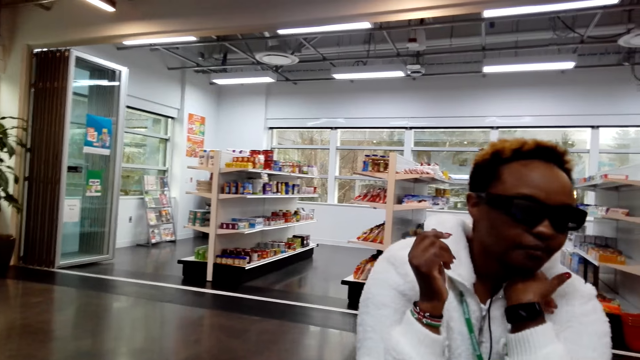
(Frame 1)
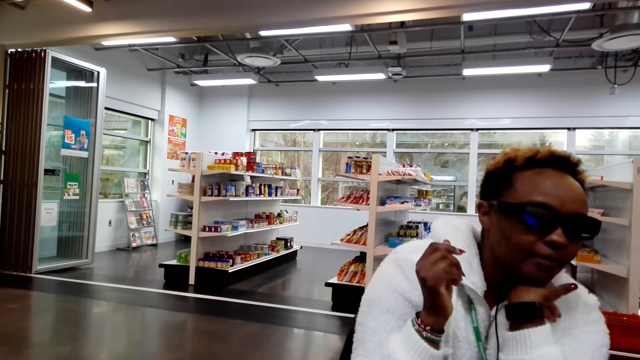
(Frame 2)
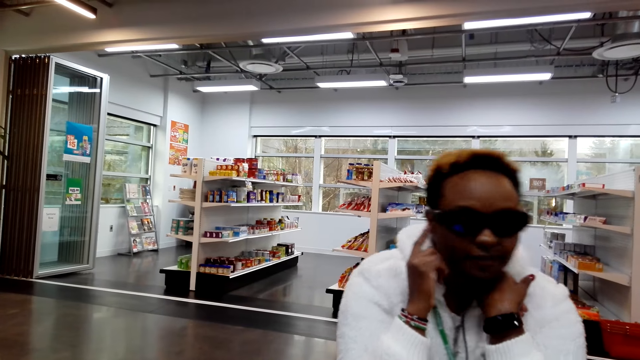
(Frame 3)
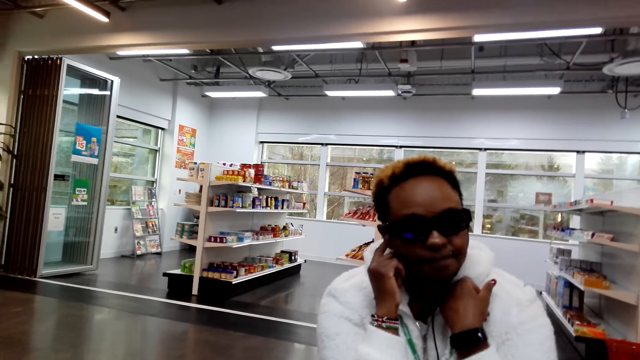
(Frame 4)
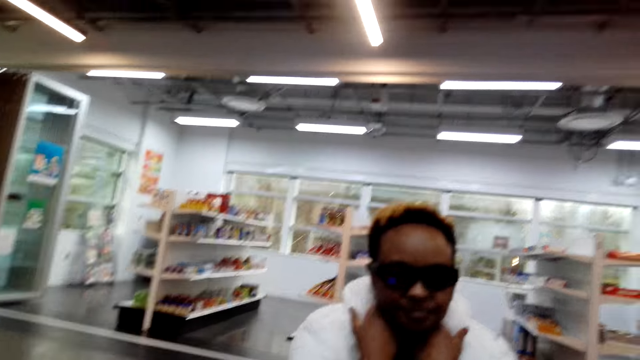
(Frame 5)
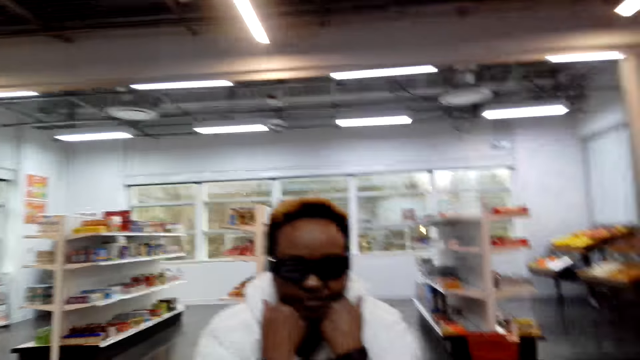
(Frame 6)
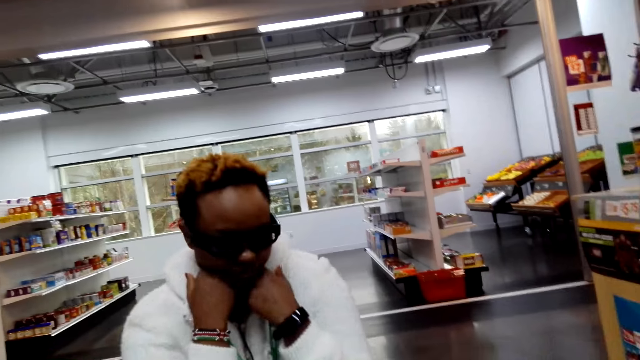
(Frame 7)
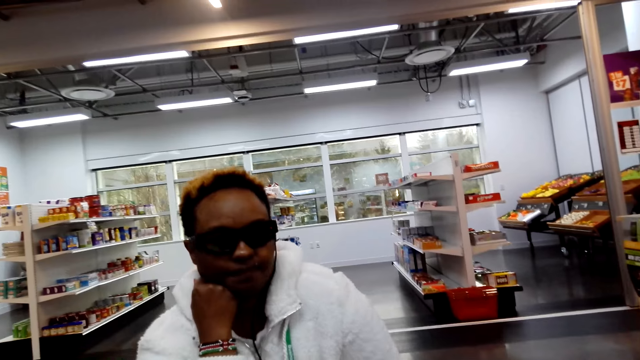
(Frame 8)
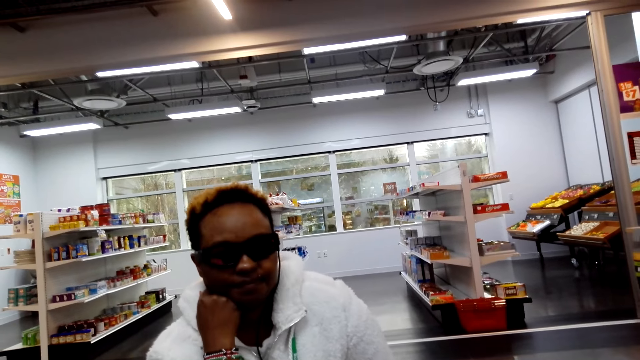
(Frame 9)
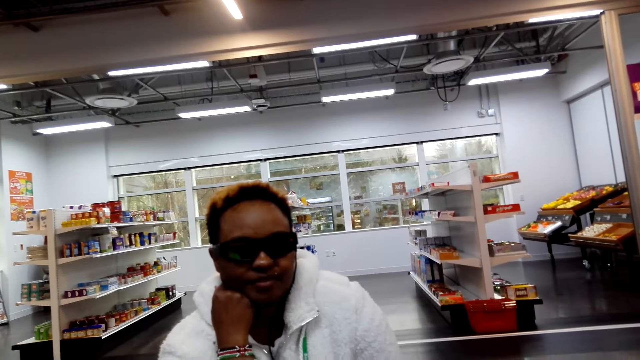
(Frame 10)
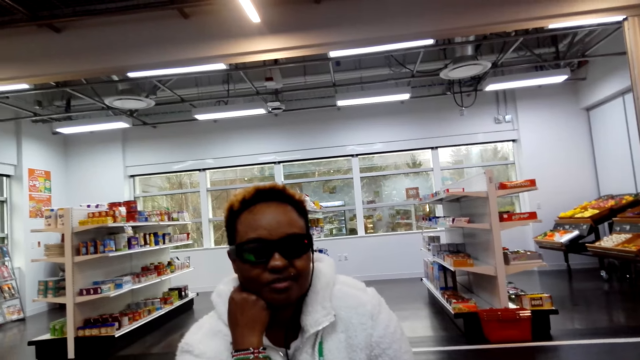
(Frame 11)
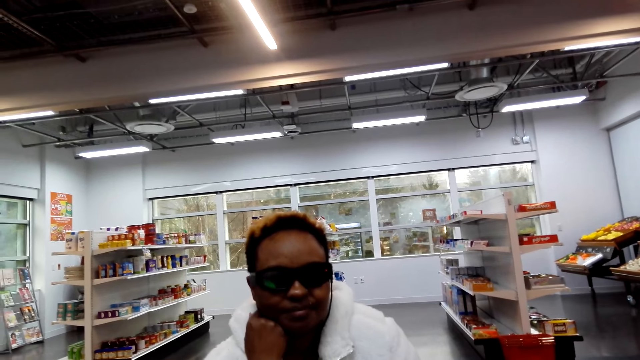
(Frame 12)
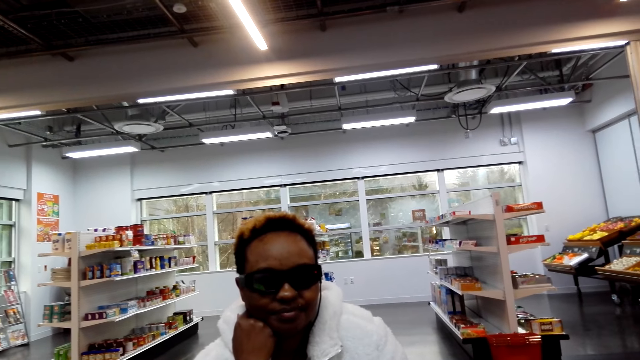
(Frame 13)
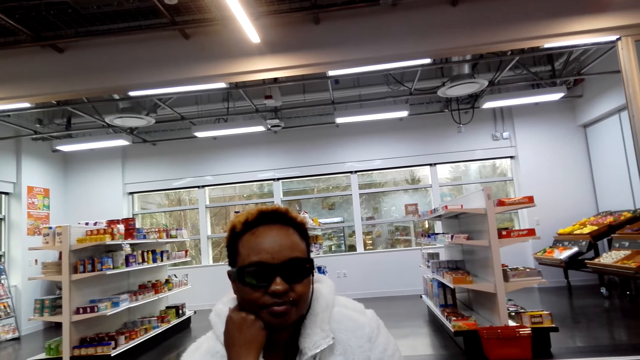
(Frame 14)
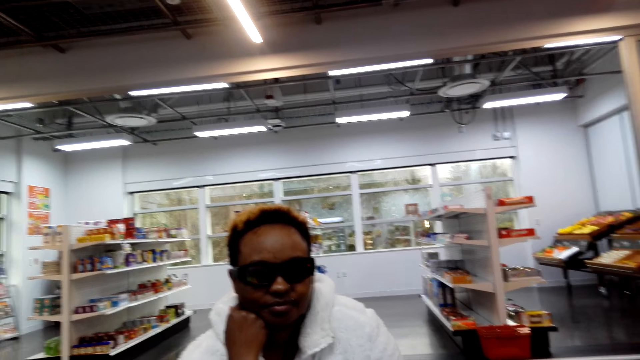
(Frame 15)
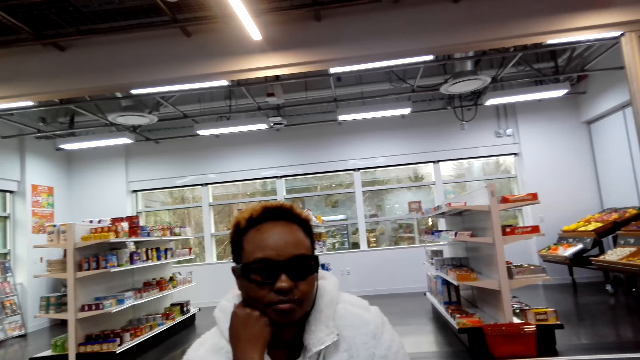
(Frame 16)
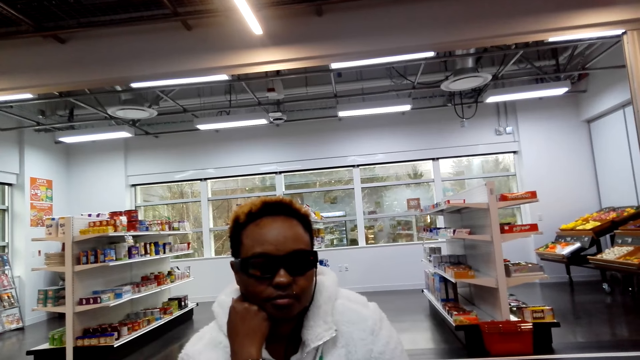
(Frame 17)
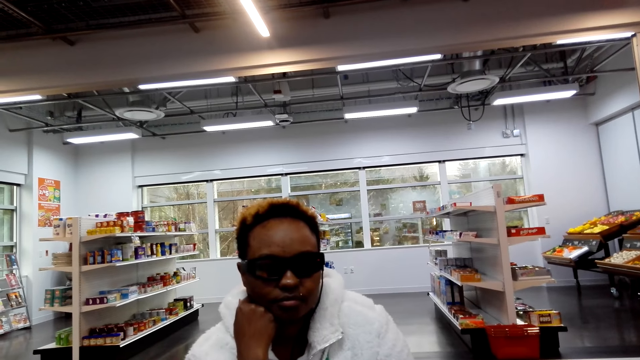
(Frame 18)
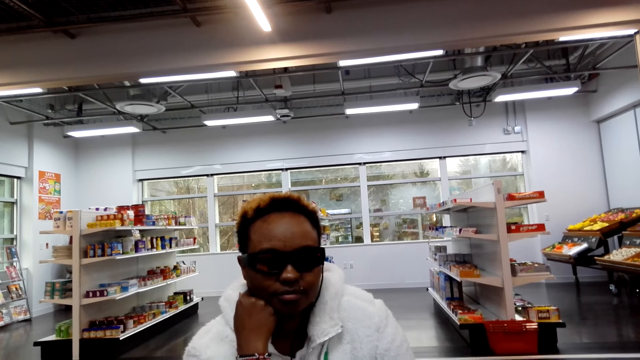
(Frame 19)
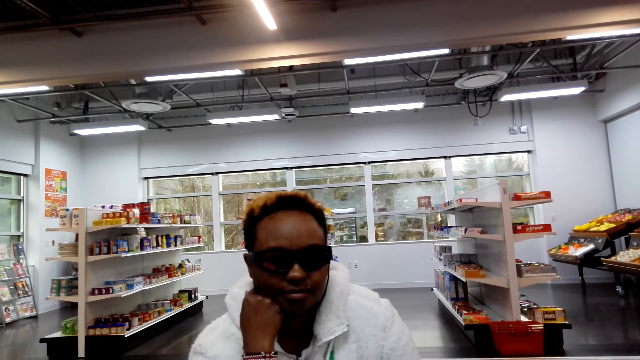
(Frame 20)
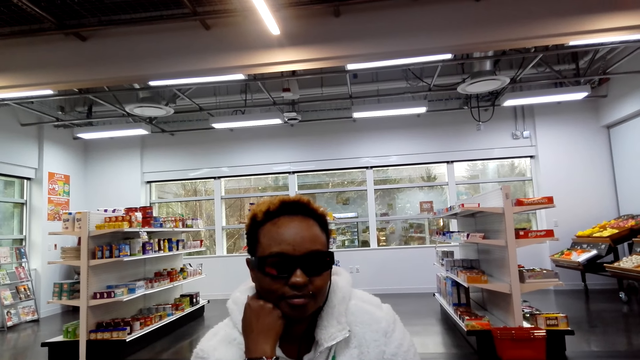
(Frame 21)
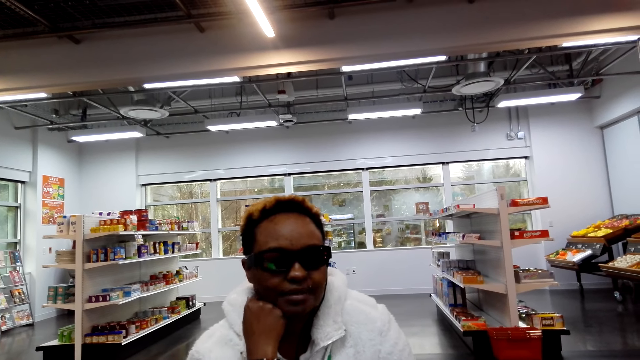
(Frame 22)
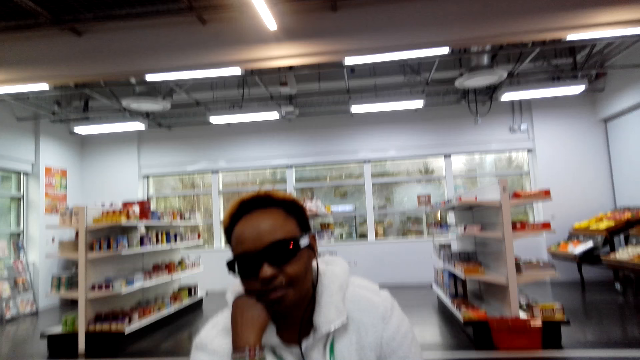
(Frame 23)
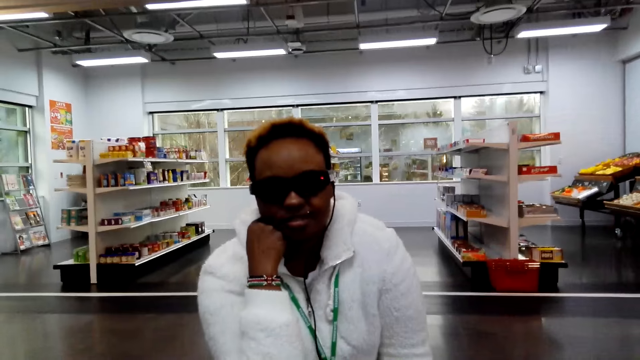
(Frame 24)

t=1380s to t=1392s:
A woman looks at the camera wearer. The woman converses with the camera wearer.

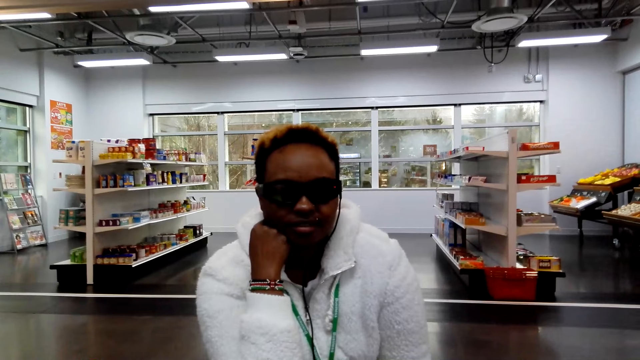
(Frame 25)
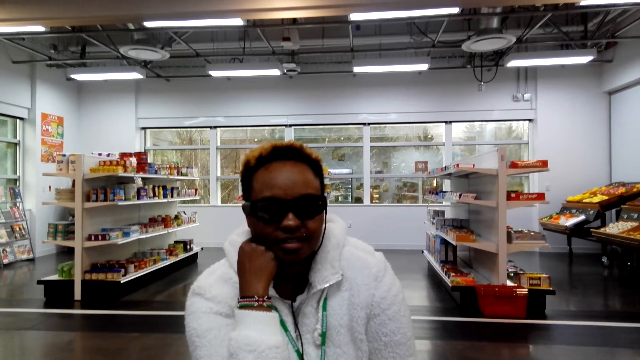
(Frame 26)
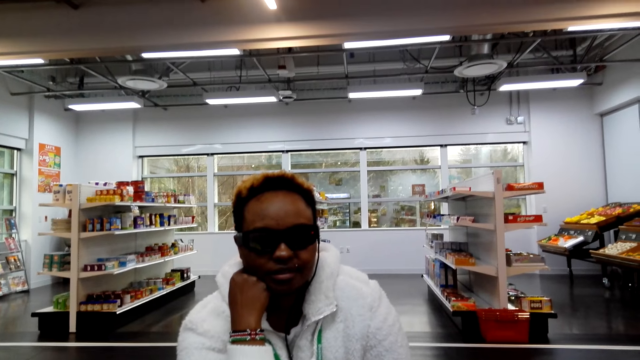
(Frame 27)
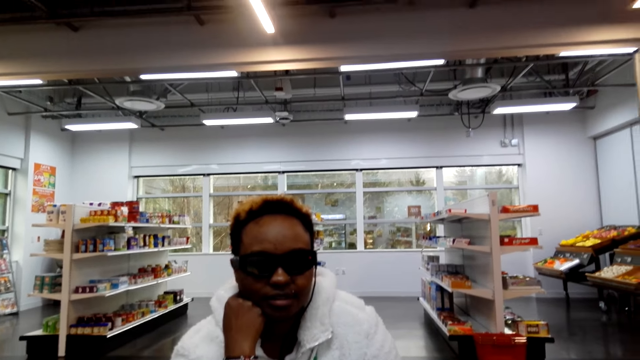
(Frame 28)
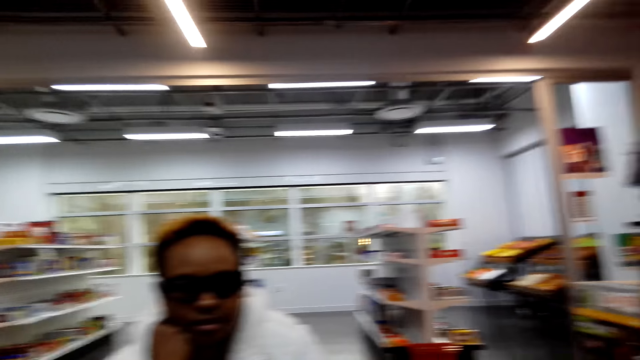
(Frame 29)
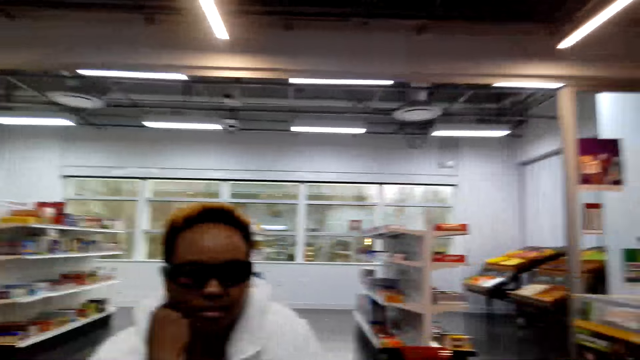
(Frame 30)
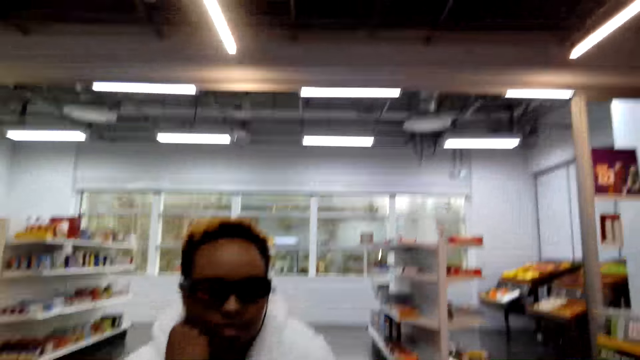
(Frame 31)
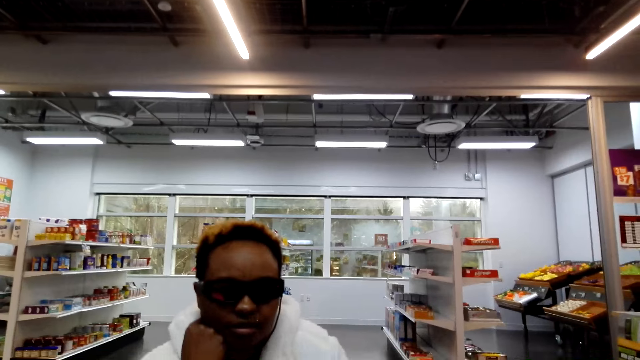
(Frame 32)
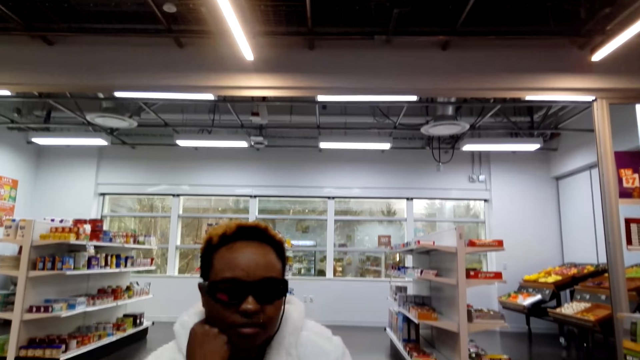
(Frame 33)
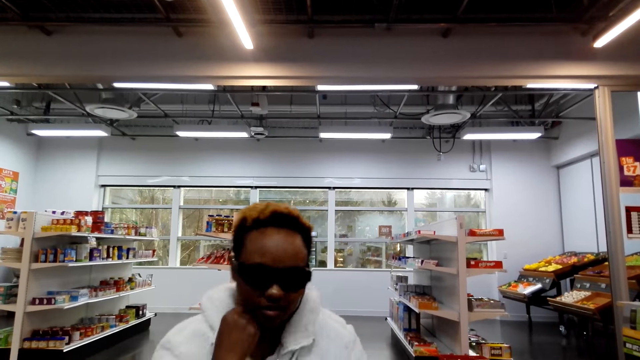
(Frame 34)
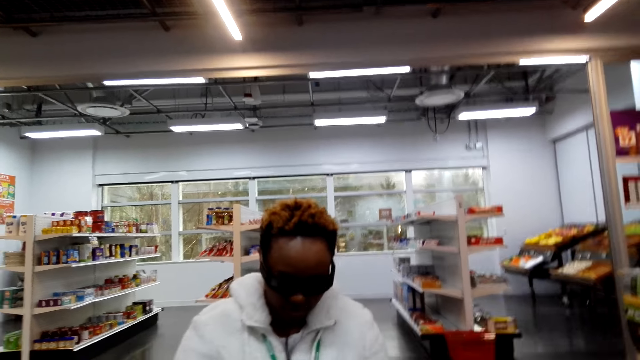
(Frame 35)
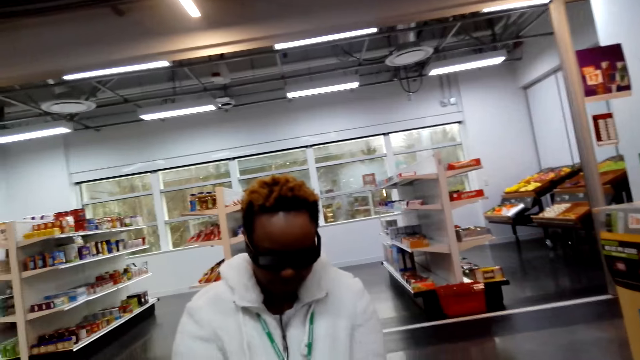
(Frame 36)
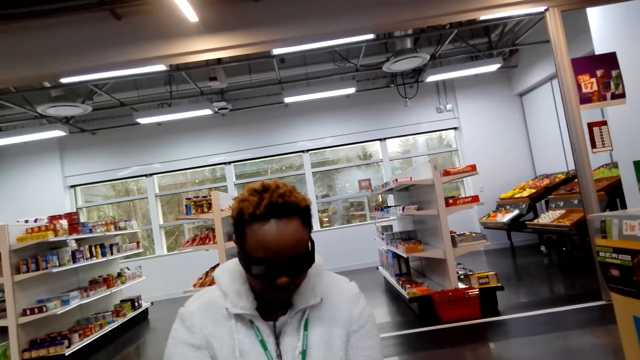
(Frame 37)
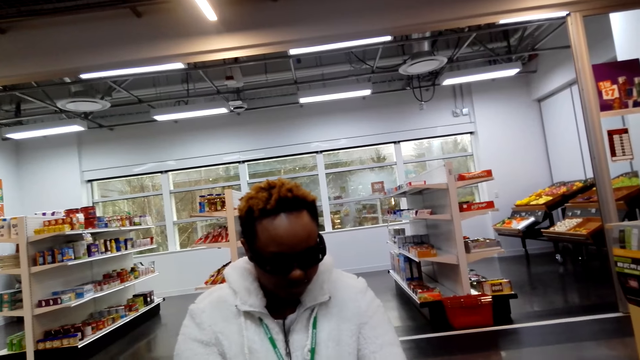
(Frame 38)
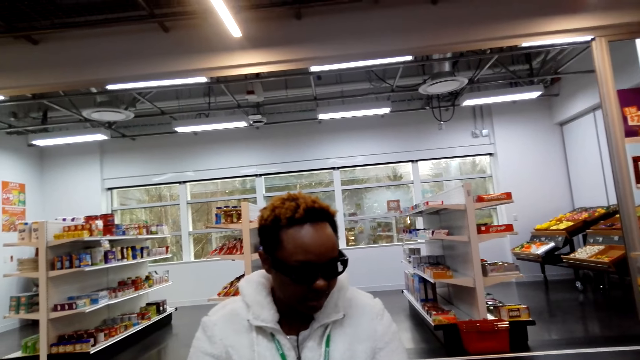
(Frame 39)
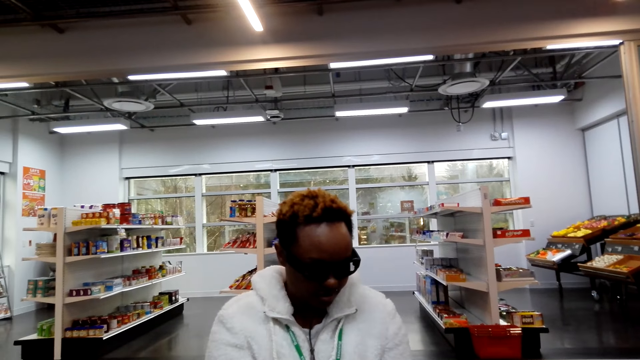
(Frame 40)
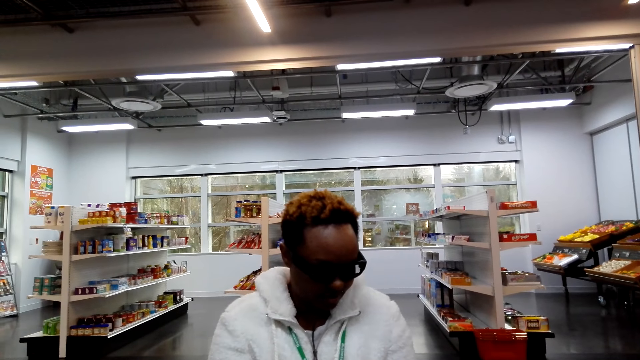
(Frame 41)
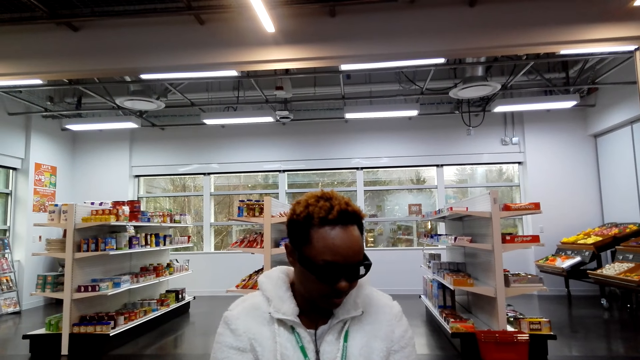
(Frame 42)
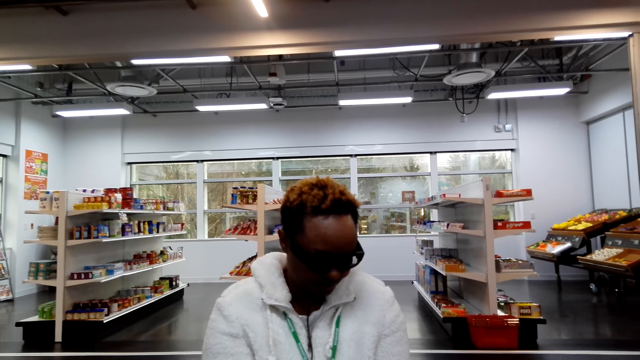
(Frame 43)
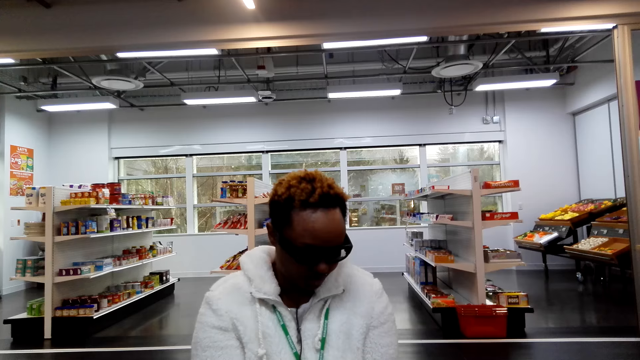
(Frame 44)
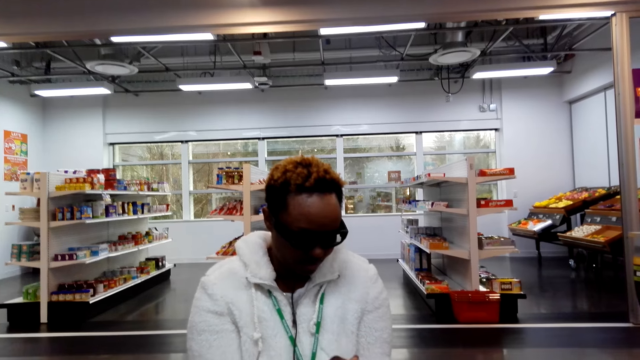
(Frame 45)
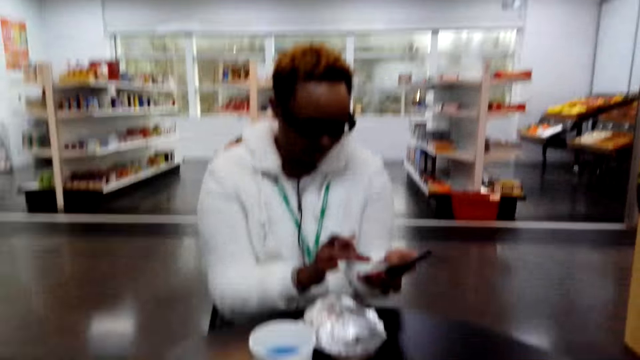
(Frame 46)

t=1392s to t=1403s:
A woman picks up her phone. The camera wearer looks around.
